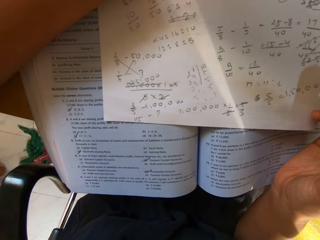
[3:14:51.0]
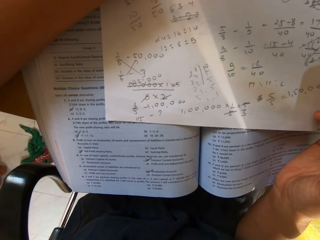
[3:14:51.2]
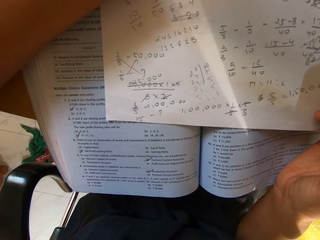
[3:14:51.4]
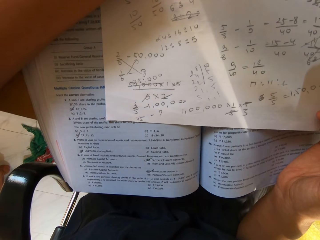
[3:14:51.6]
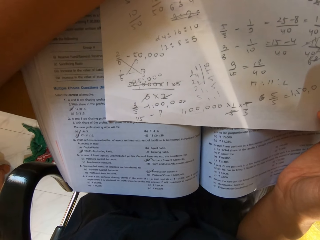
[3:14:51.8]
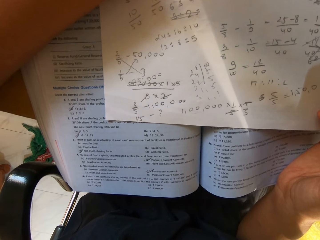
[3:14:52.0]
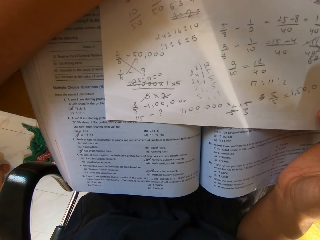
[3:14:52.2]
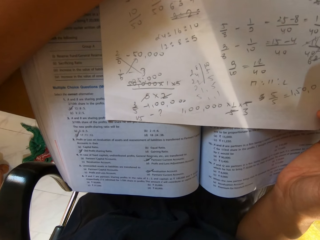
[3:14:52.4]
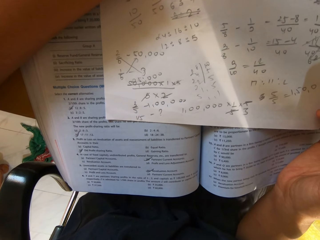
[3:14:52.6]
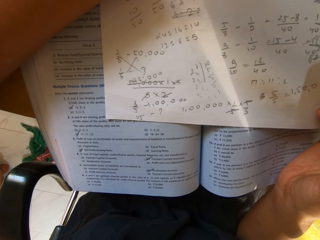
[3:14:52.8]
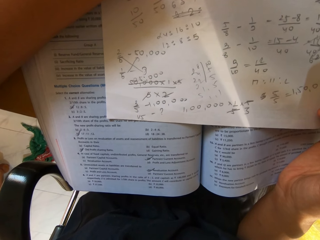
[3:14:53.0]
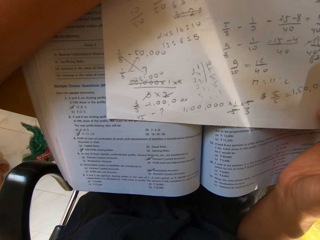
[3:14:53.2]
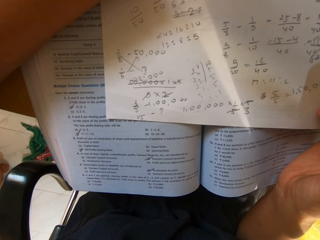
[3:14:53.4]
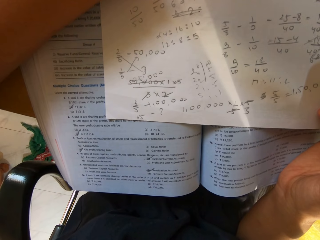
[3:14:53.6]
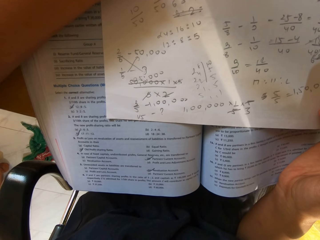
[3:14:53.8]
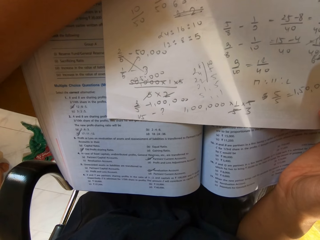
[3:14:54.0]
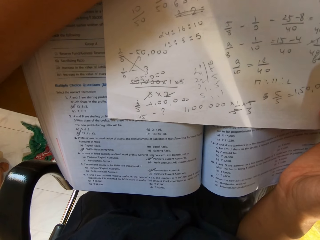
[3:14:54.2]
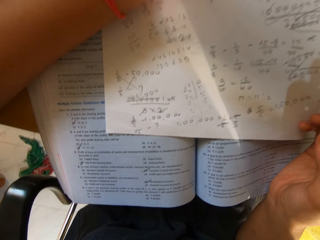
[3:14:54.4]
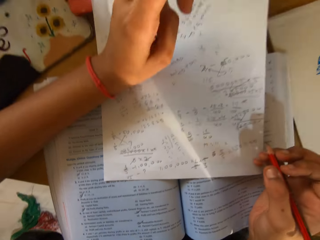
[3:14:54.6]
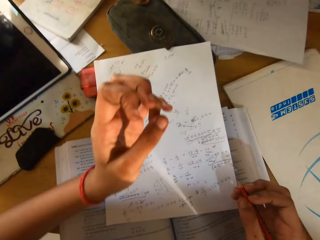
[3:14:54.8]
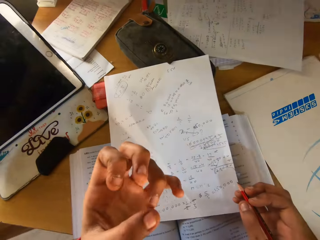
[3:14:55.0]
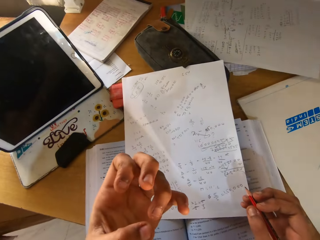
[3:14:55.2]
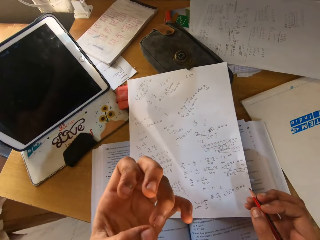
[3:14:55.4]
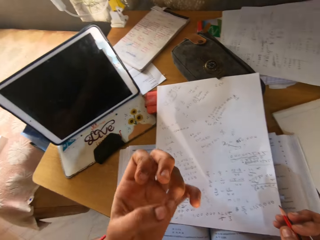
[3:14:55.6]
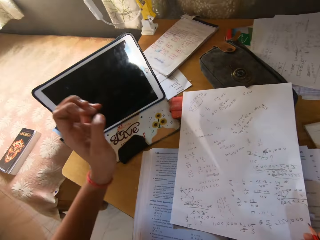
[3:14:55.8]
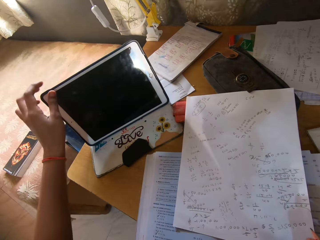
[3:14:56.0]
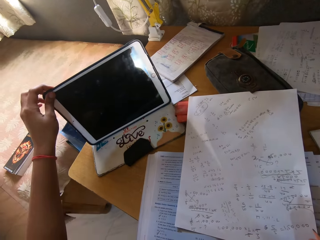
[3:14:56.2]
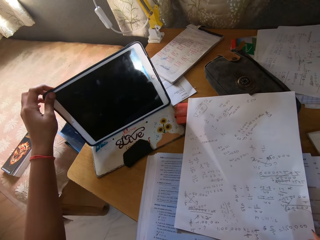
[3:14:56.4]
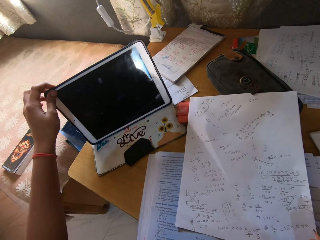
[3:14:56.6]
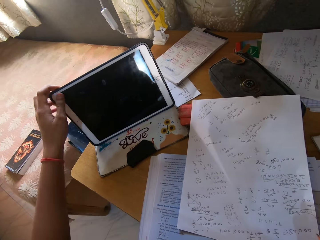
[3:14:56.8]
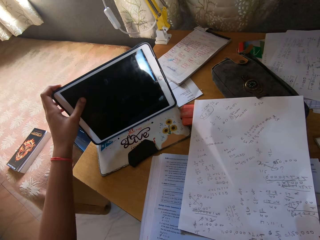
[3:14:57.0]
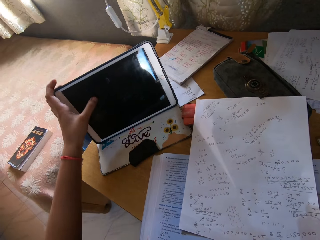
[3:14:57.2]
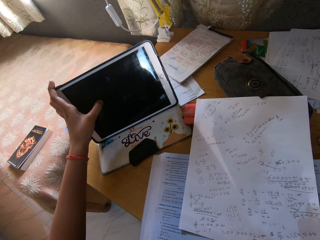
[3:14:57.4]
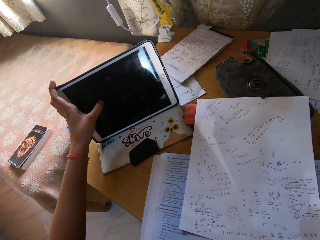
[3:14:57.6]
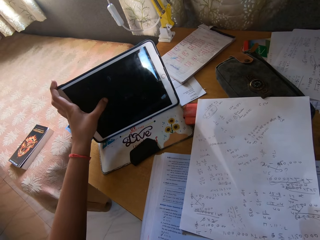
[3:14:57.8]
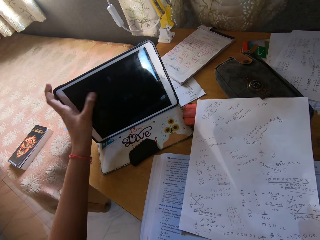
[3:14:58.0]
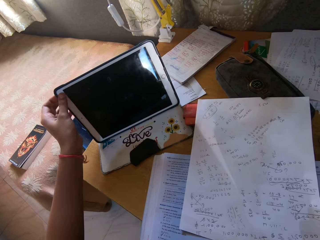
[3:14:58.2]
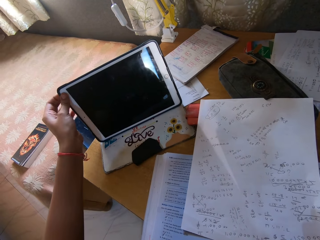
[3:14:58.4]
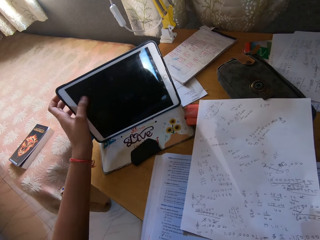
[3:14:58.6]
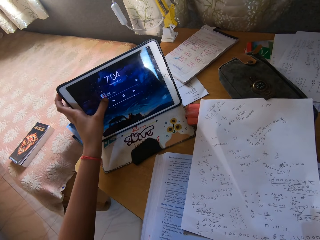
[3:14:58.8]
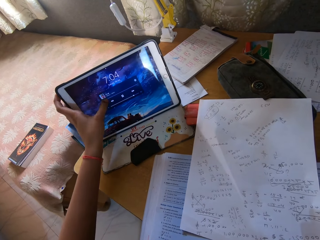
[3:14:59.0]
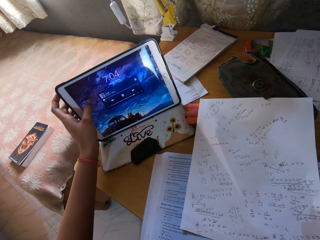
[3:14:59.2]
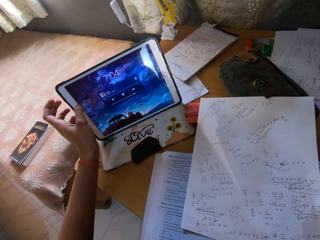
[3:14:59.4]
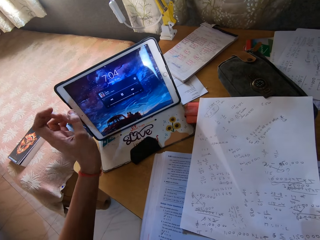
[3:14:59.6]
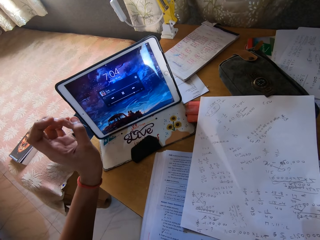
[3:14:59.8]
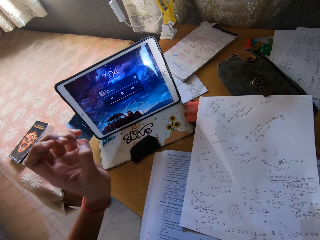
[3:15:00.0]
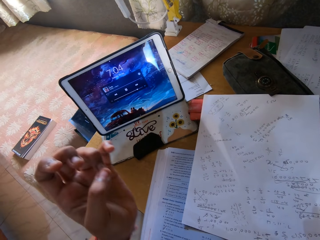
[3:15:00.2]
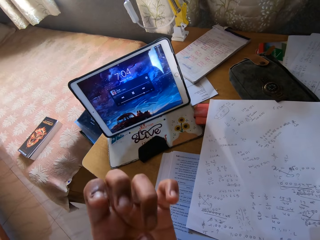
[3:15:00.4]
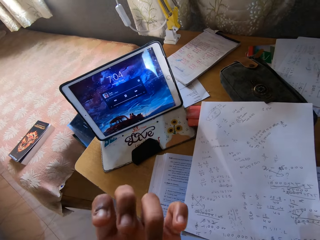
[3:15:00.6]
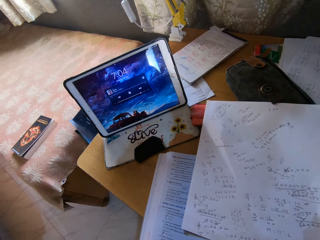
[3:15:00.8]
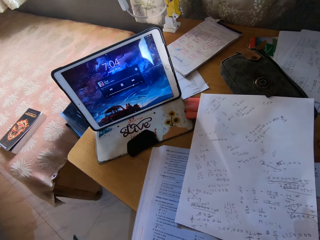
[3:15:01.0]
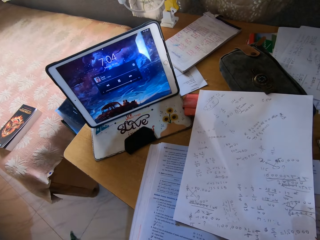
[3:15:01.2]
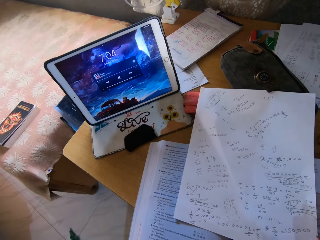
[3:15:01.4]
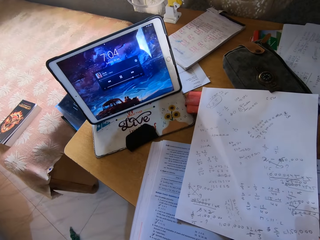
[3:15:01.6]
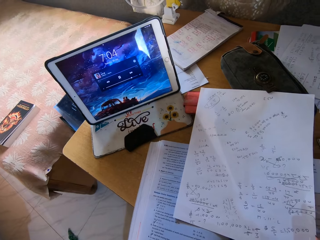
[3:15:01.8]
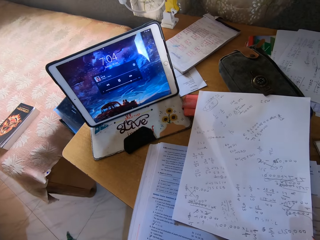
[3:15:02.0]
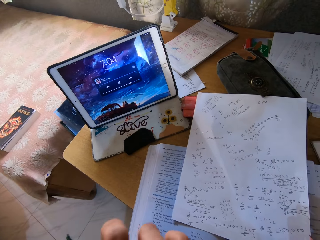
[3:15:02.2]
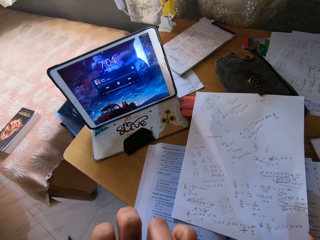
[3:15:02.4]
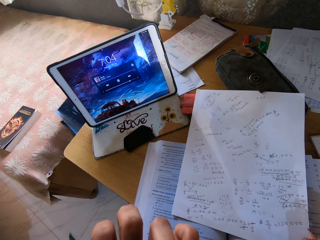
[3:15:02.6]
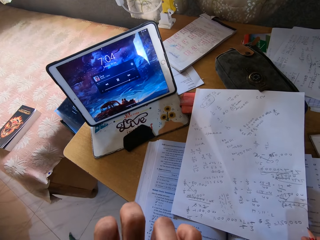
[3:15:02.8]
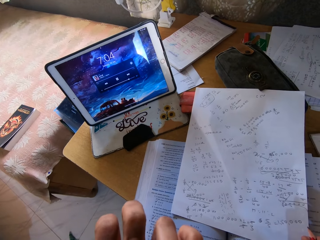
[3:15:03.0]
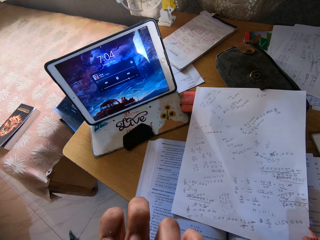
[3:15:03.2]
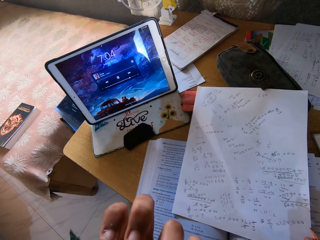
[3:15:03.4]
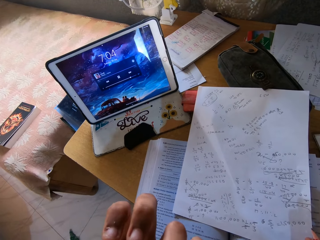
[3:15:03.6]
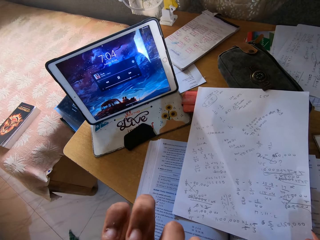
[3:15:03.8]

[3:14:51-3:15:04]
The camera wearer touches the phone. They operate the phone.

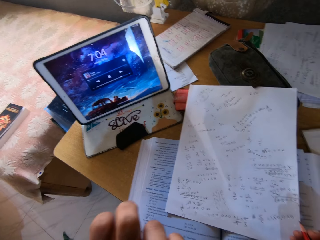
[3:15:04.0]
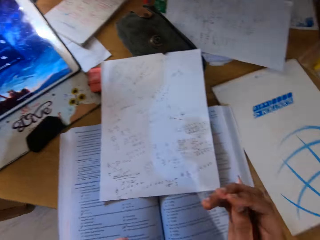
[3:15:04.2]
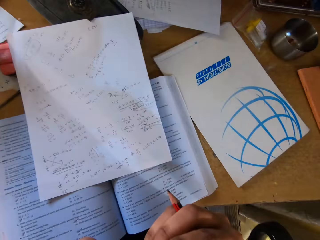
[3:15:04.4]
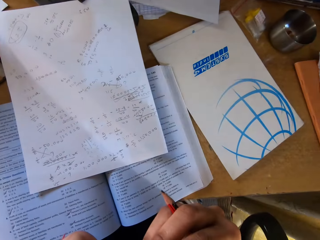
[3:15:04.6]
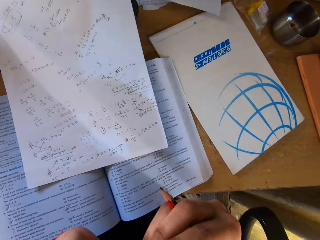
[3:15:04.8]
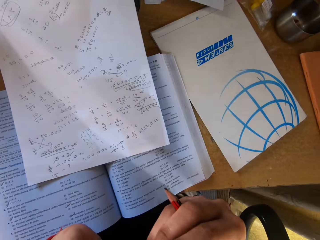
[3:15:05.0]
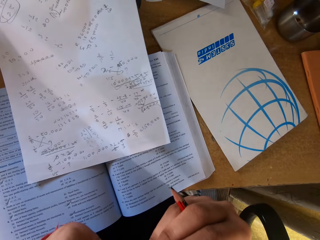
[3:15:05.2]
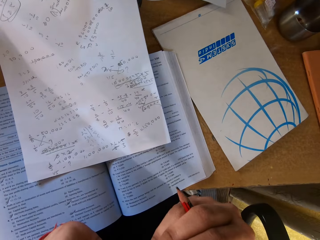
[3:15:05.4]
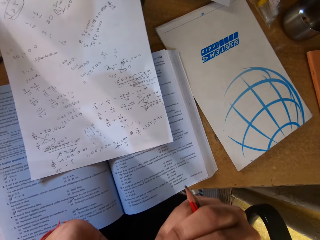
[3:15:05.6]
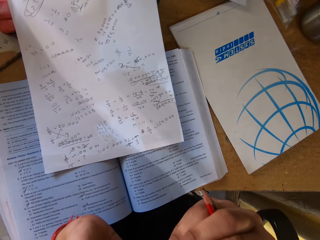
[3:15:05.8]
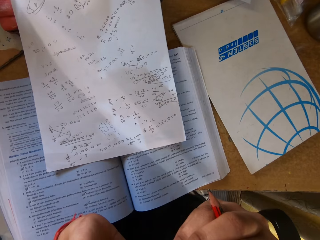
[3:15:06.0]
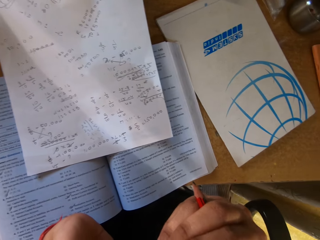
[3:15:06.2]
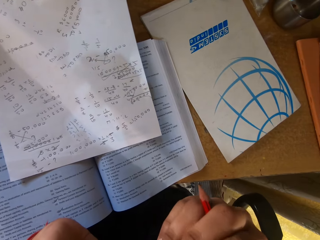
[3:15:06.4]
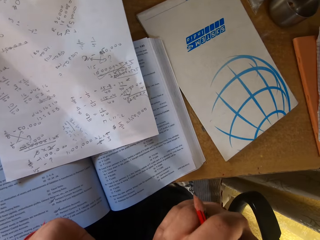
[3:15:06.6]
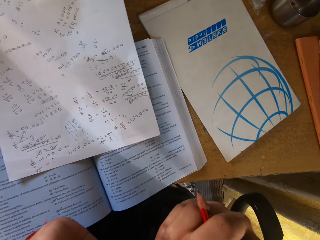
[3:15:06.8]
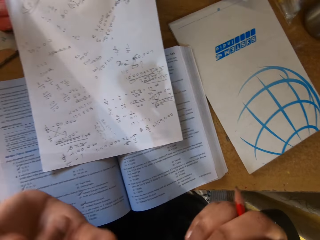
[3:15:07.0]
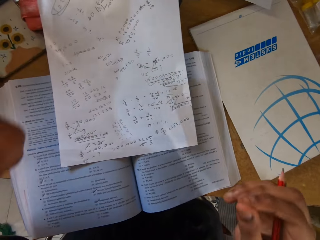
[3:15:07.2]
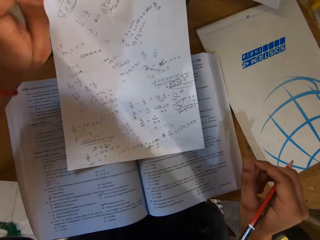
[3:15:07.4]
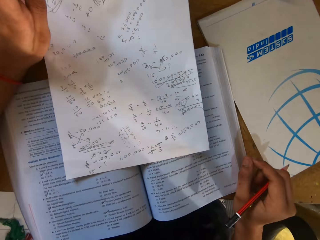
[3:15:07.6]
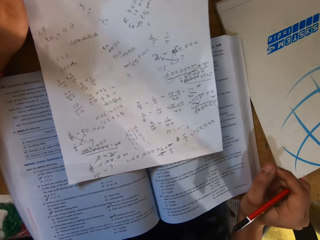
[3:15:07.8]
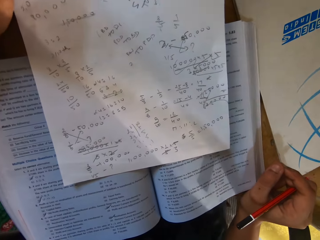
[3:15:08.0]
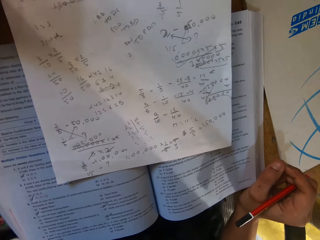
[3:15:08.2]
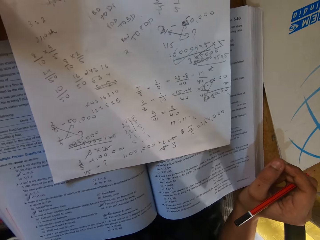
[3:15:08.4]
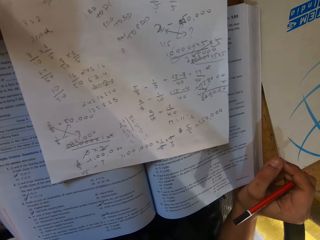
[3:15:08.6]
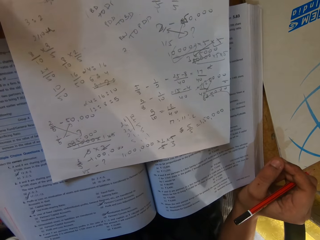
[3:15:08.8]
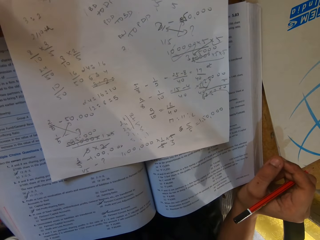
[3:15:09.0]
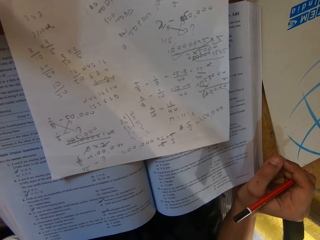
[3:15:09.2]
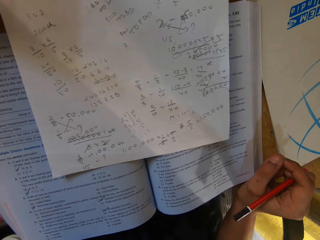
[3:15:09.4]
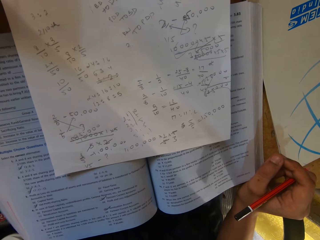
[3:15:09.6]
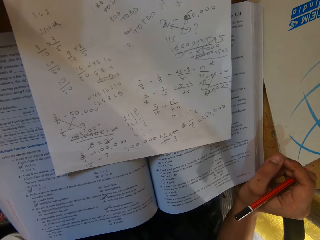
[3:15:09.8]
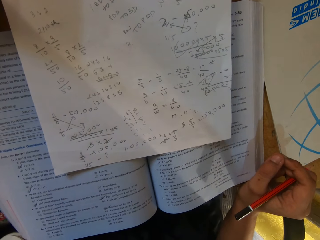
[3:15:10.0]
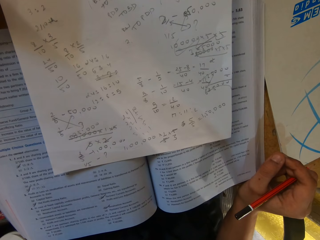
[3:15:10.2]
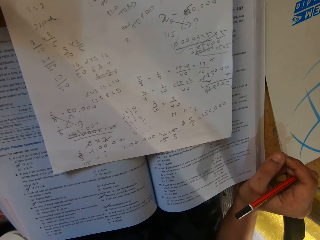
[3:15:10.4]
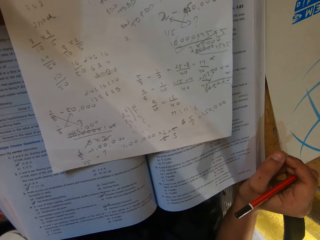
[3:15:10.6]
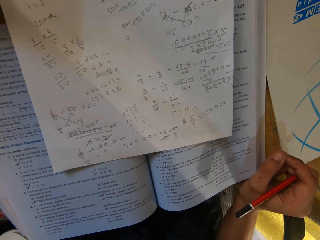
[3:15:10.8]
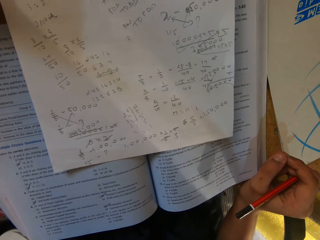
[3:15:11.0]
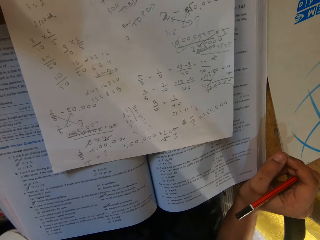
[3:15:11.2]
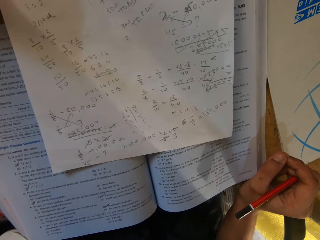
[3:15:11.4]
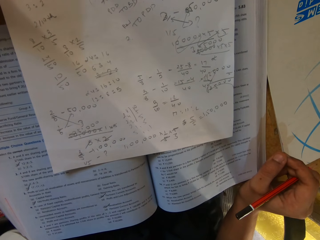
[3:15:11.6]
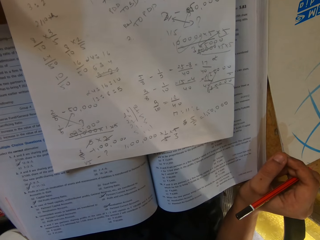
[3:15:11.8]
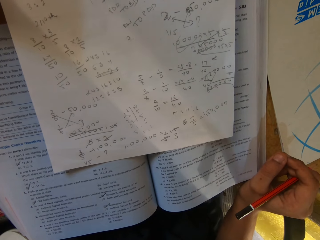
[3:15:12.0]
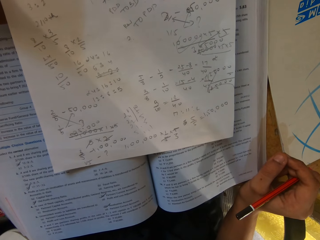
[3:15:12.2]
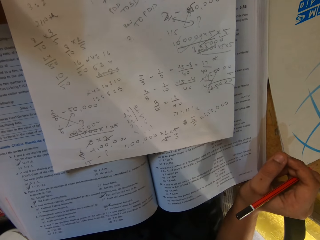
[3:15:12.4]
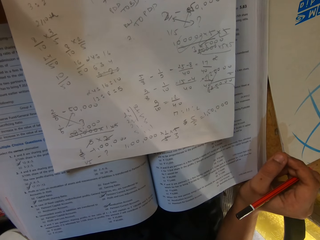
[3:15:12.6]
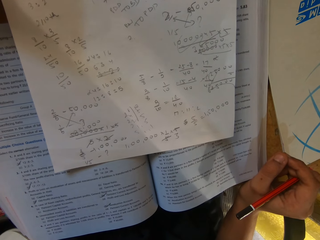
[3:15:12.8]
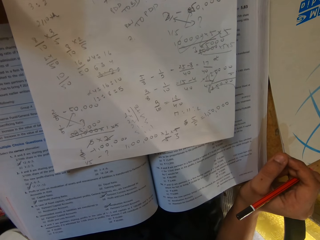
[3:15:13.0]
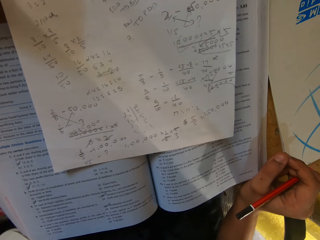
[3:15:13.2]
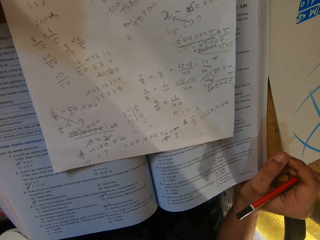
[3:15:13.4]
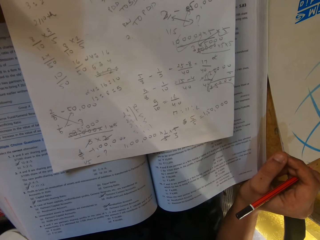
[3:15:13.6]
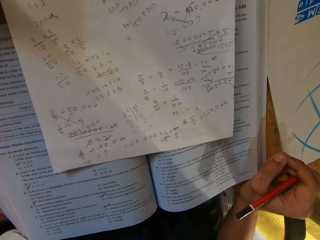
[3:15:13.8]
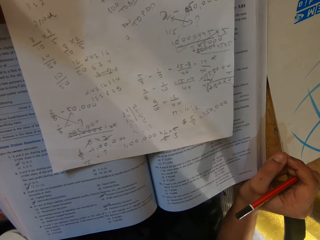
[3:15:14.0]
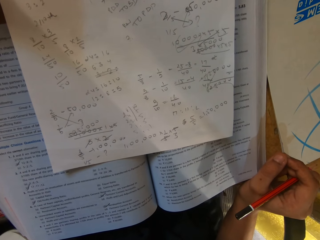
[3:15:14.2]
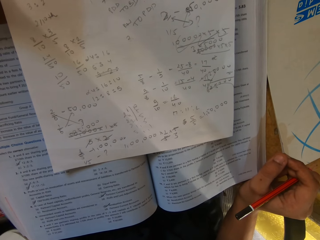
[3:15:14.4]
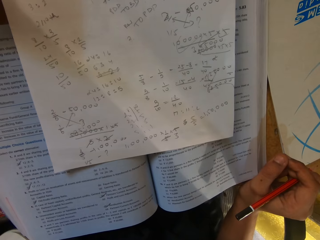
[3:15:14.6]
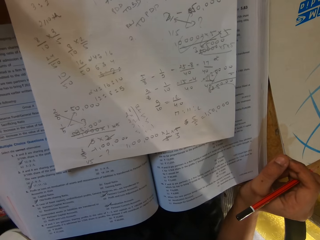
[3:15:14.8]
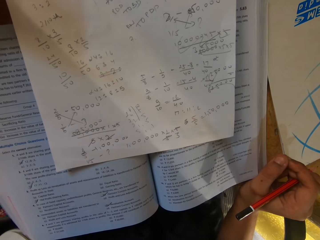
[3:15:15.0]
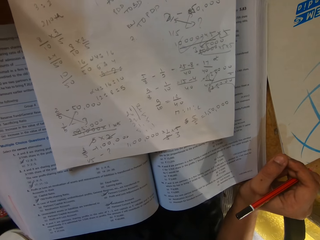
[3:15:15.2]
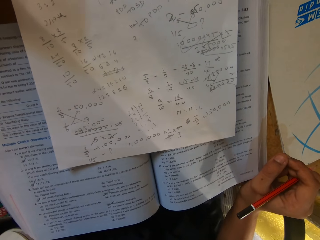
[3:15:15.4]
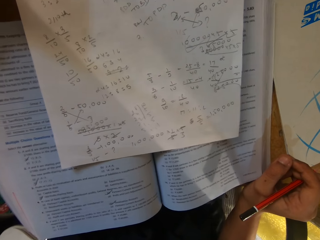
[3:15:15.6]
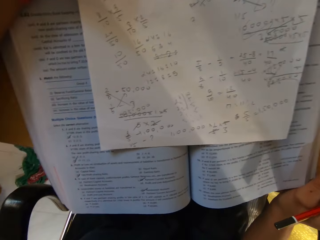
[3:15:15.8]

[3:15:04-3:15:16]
The camera wearer touches the left fingers. They place hands on the book. They read the book.
